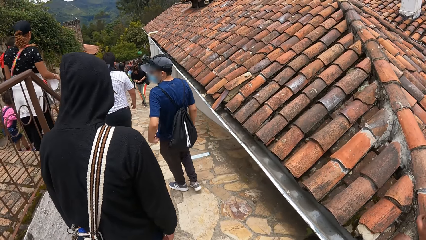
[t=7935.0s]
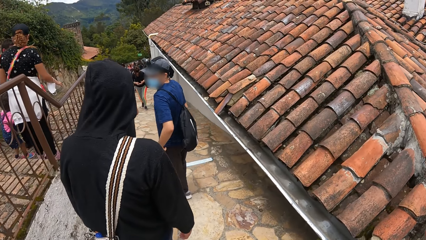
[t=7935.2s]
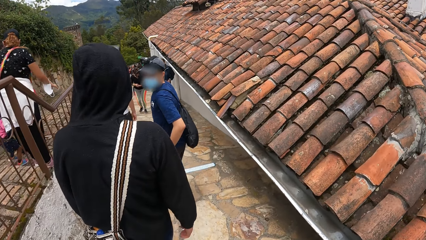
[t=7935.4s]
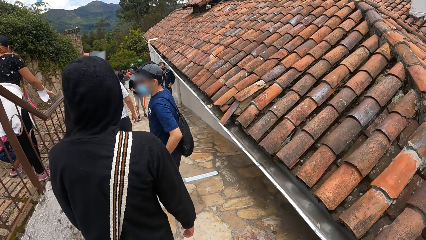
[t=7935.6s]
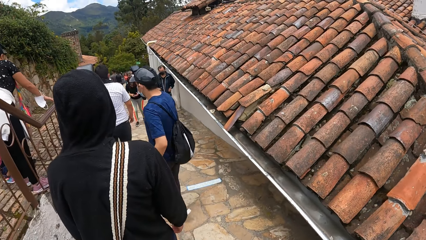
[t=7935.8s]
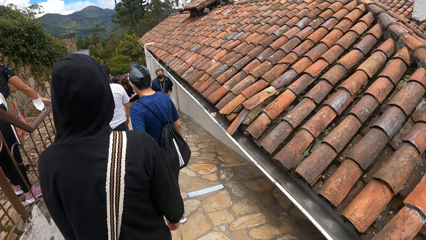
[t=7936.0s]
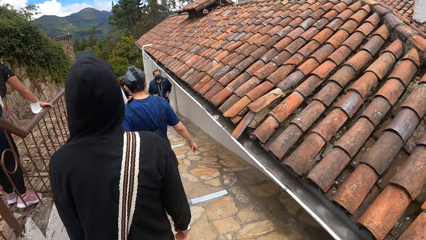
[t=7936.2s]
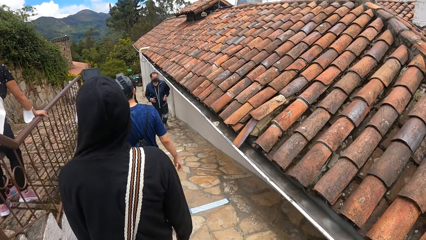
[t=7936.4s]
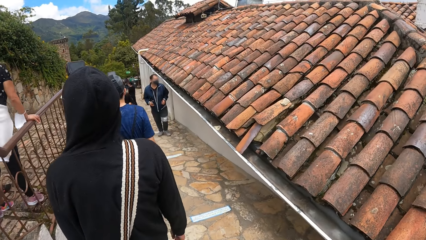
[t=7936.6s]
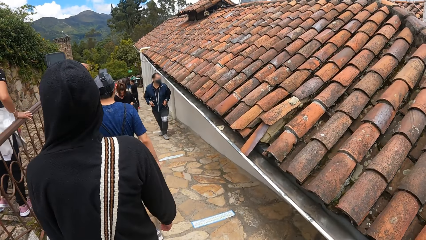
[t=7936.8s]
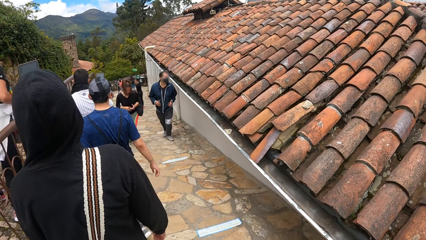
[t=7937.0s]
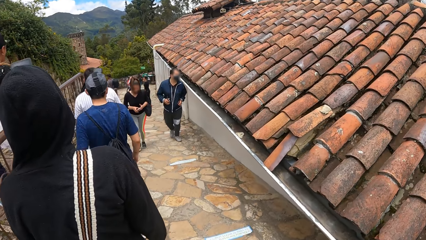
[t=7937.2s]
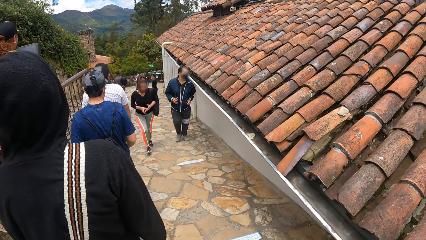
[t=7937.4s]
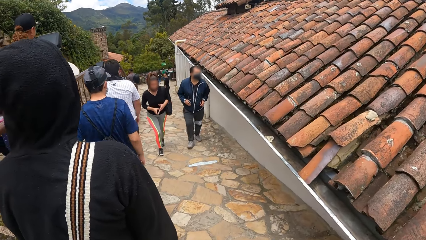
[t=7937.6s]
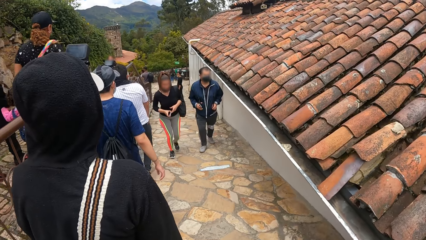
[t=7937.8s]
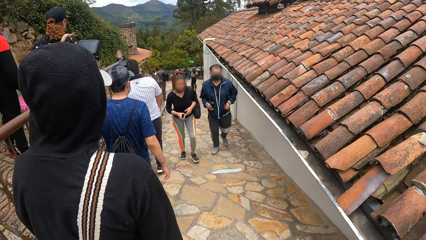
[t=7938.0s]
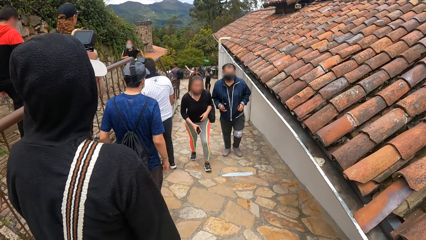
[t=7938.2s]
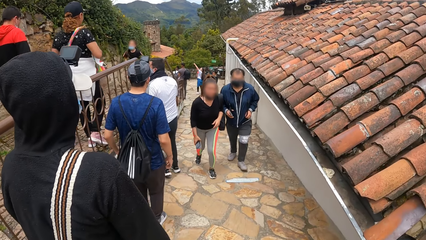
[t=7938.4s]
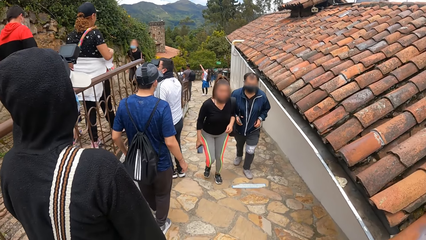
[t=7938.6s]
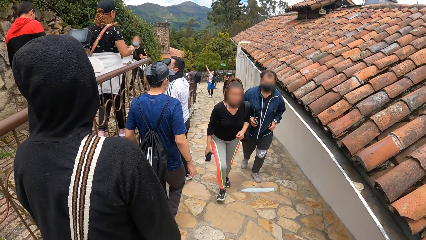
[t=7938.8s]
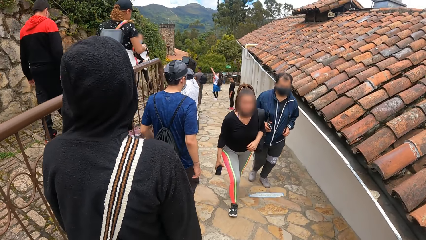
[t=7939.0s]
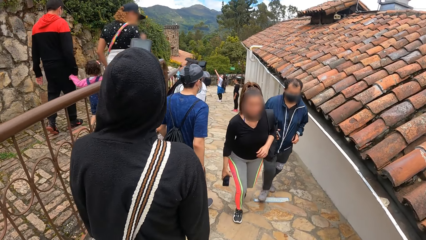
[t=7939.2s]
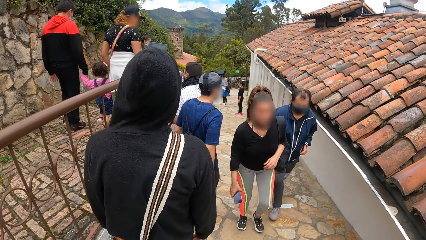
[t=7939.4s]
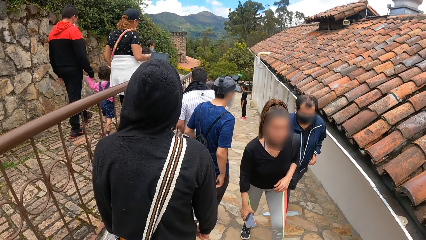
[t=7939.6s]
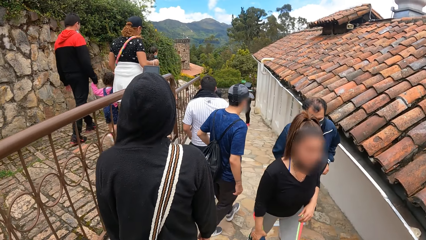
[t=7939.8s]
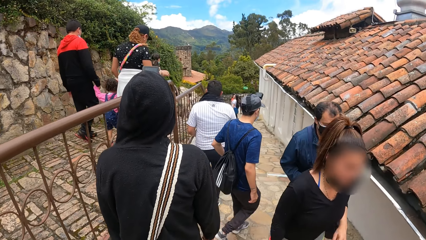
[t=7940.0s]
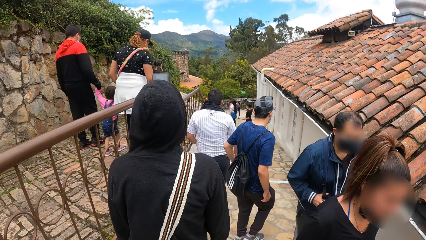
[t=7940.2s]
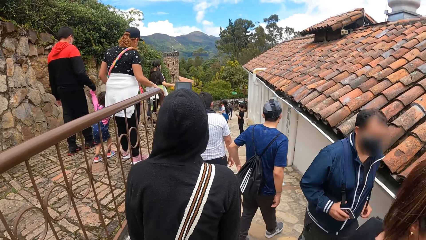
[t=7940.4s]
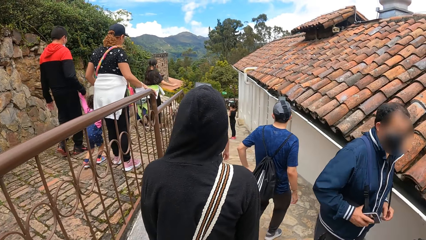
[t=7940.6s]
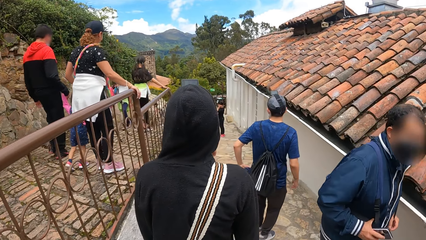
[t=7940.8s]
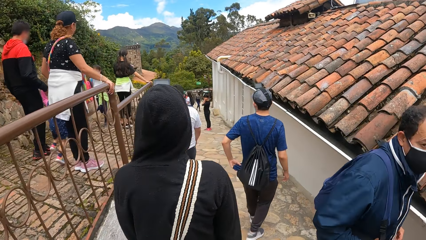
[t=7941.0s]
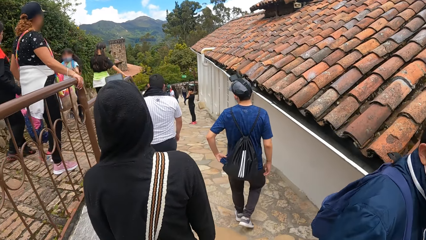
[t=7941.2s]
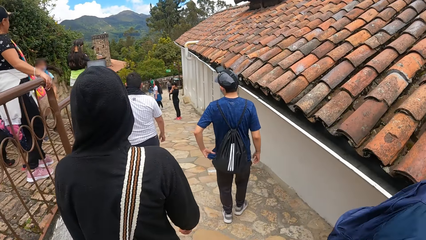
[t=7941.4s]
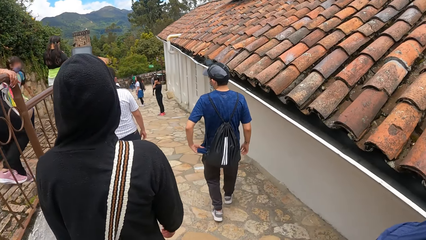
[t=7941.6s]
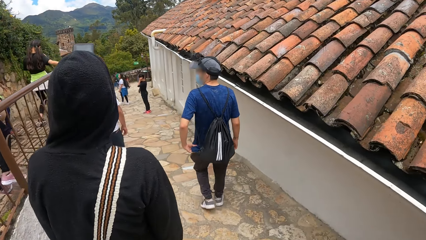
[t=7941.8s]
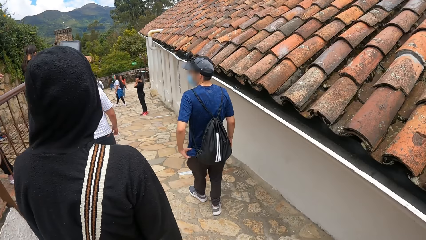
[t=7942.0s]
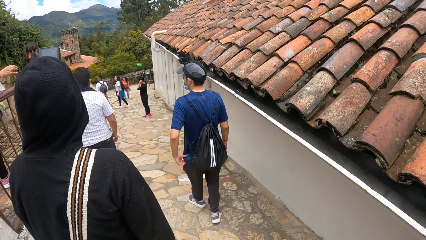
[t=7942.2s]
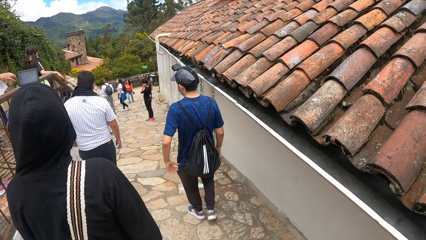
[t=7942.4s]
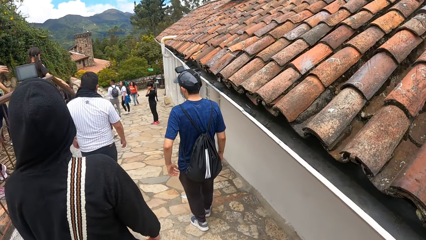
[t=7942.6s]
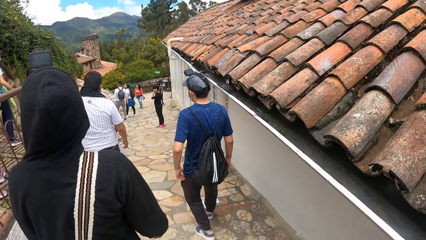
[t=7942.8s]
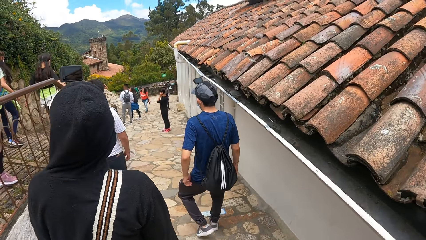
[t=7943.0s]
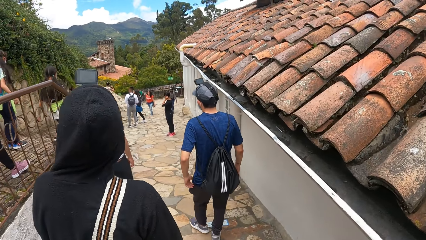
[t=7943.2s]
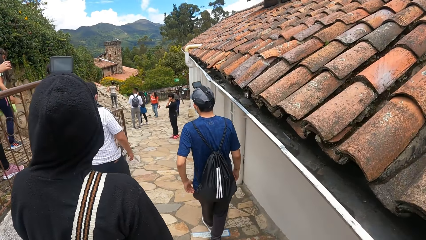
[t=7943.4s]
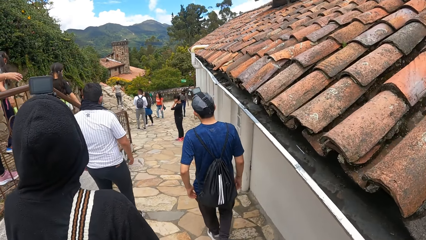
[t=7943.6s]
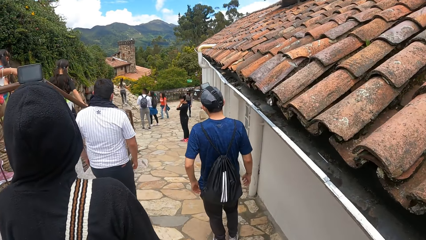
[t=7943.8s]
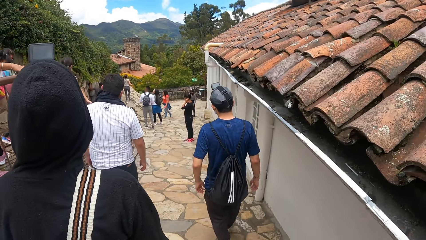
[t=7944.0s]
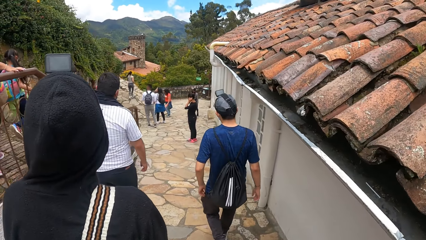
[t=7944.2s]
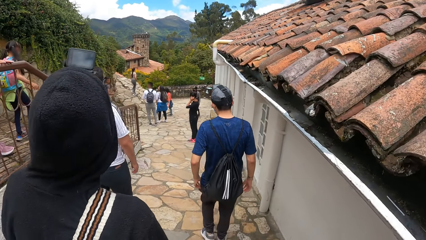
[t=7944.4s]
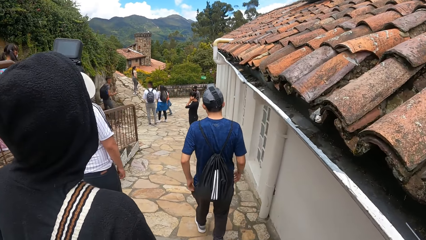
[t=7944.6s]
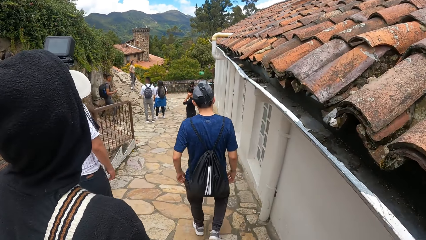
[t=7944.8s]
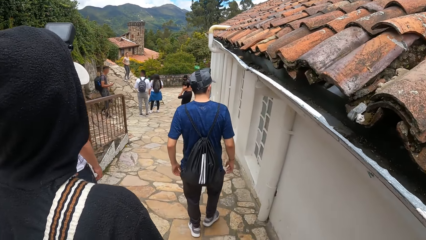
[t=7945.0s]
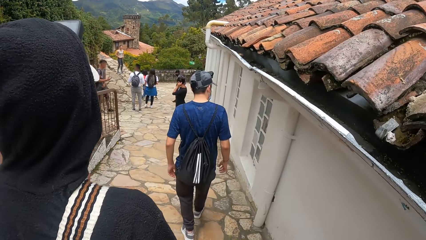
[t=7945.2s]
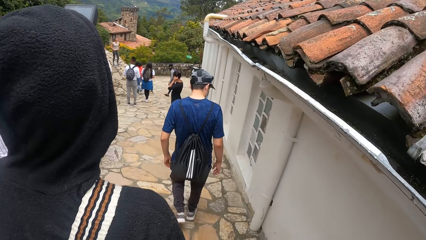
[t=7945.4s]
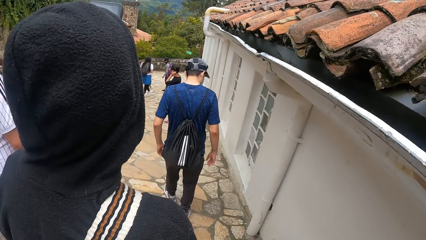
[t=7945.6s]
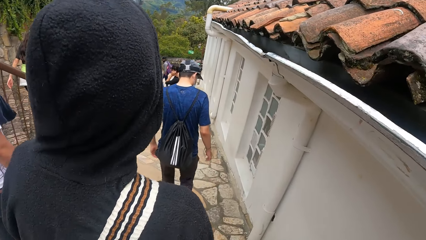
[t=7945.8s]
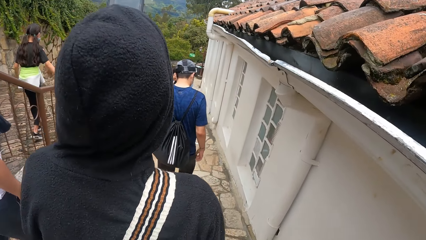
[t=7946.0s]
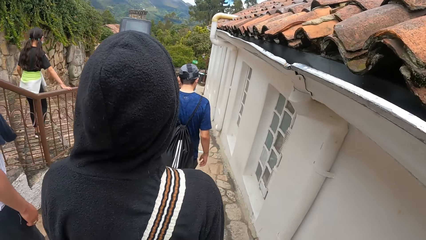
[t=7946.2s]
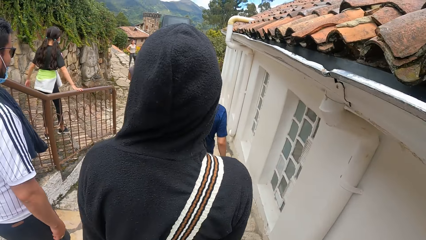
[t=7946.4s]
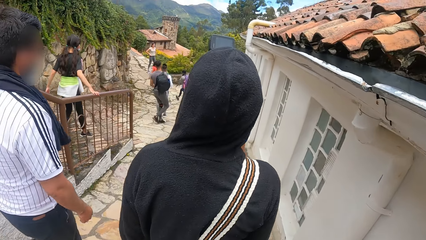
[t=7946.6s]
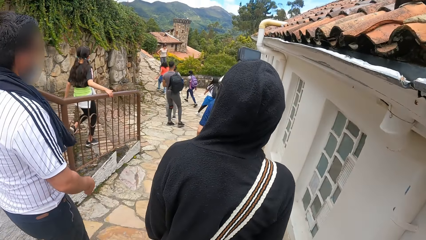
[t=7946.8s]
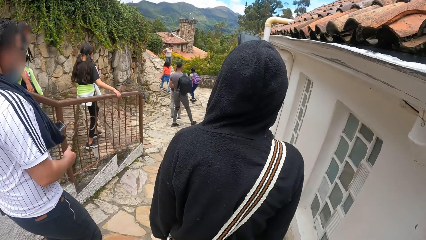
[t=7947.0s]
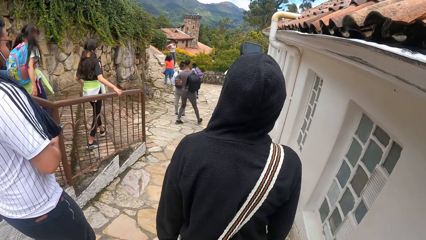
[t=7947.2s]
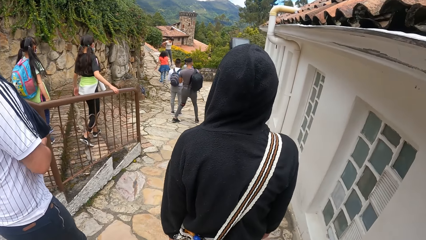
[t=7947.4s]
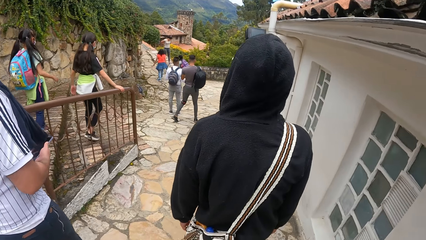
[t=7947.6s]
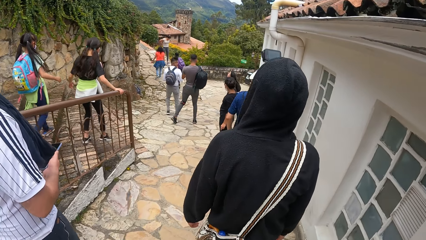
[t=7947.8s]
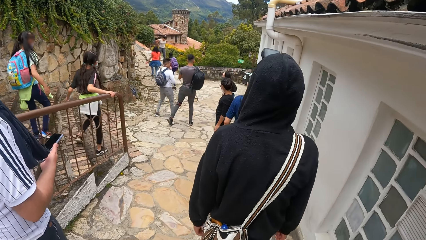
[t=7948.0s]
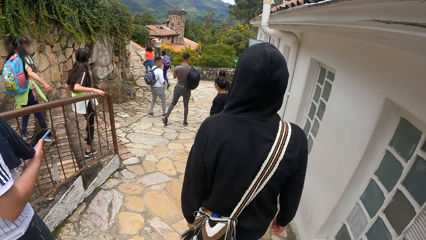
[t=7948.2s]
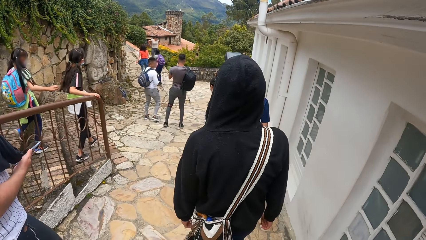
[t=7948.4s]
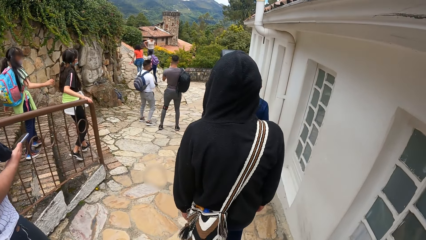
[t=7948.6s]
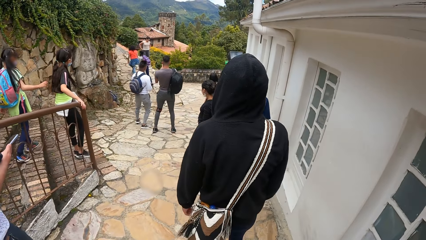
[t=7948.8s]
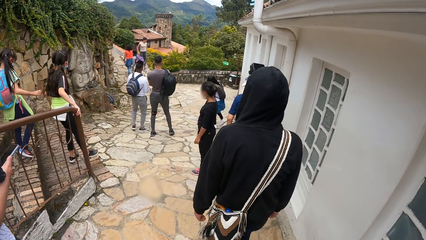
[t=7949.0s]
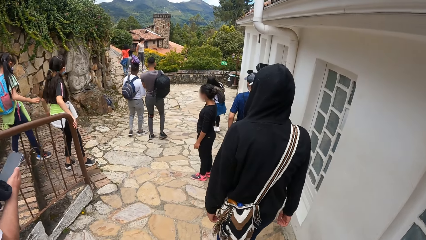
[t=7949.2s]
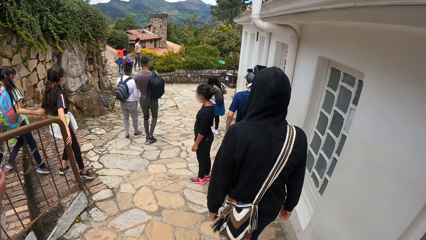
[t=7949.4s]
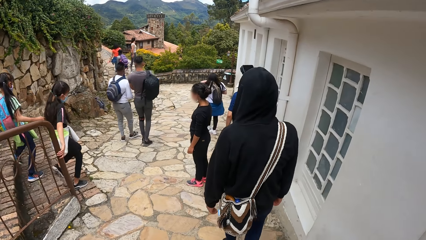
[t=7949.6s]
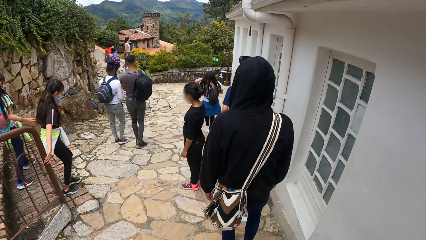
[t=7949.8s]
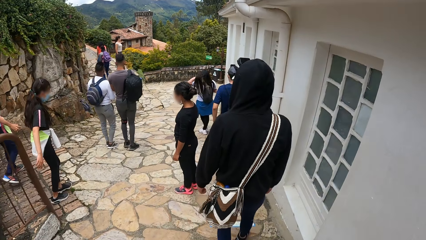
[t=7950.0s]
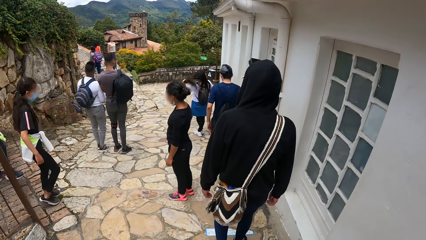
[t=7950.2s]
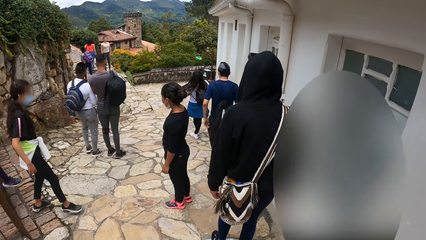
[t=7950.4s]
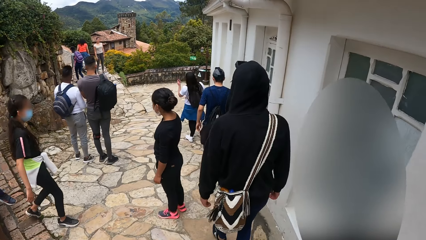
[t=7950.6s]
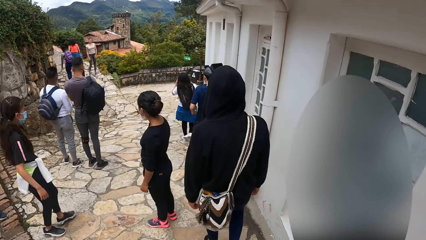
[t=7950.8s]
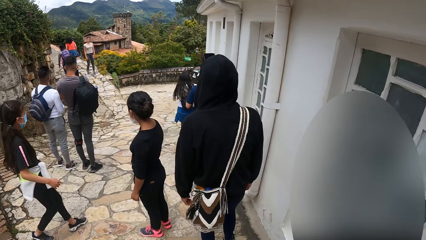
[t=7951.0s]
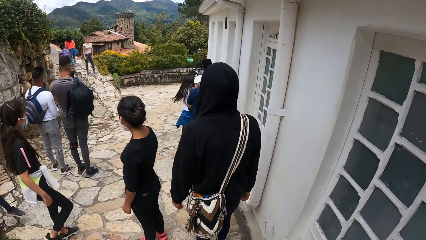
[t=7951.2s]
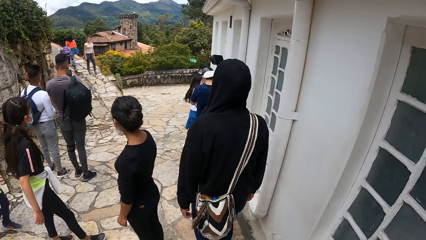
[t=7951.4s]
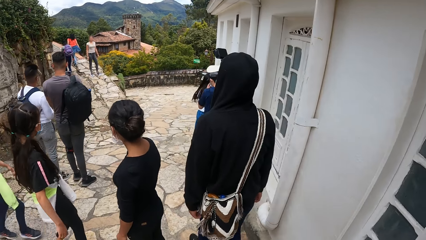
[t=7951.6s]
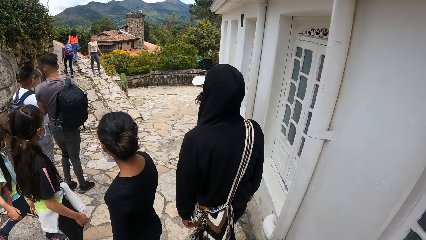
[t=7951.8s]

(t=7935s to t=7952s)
The camera wearer uses the phone. A man turns and turns back. The man and another man walk on the path. The first man holds the t-shirt with the left hand. The first man and the other man walk on the path.
